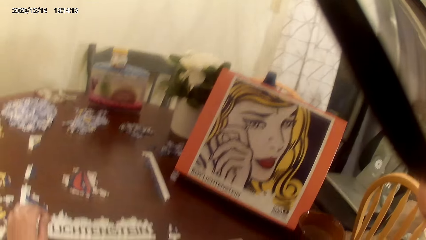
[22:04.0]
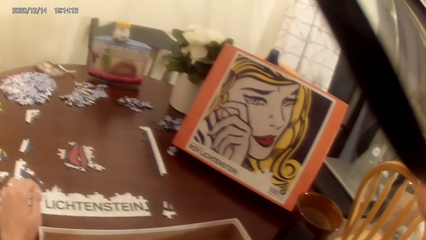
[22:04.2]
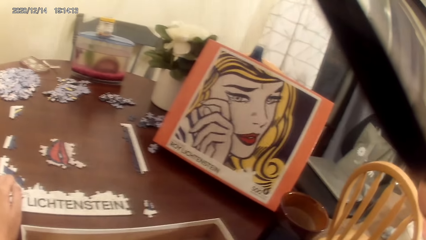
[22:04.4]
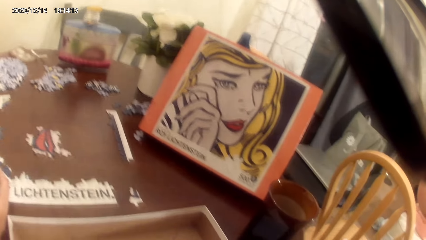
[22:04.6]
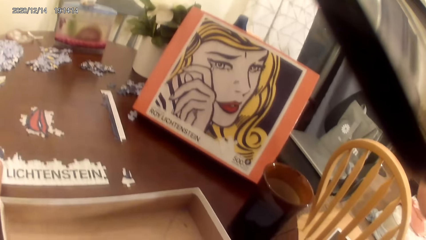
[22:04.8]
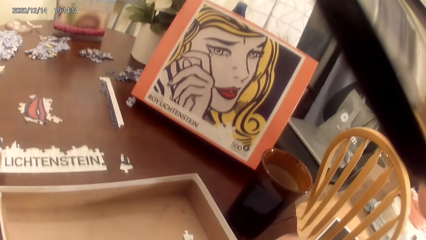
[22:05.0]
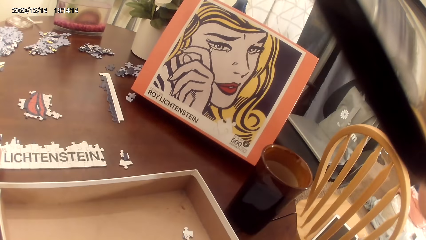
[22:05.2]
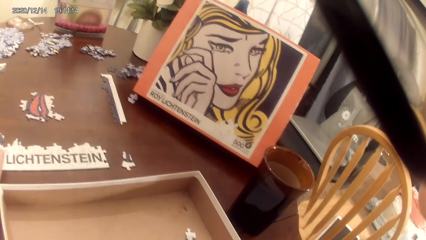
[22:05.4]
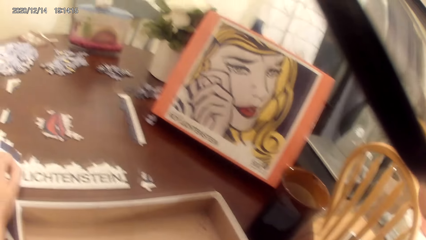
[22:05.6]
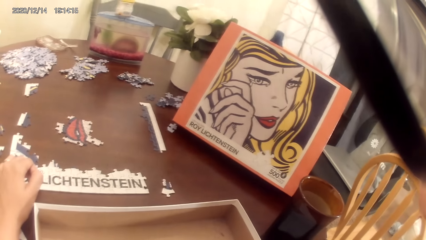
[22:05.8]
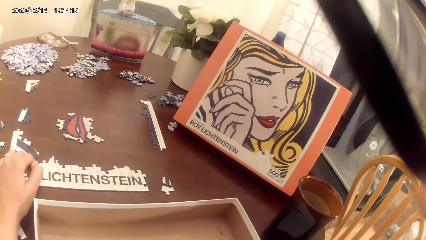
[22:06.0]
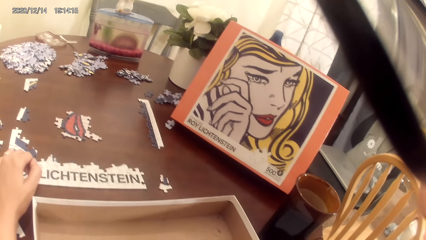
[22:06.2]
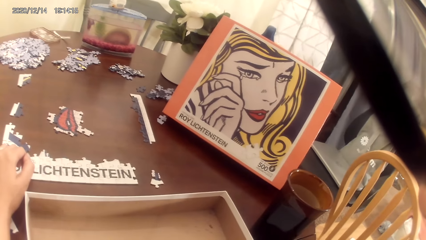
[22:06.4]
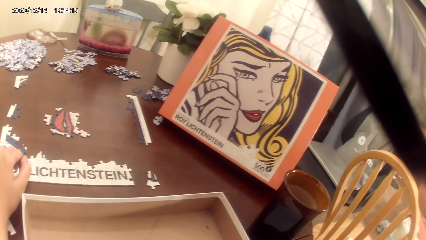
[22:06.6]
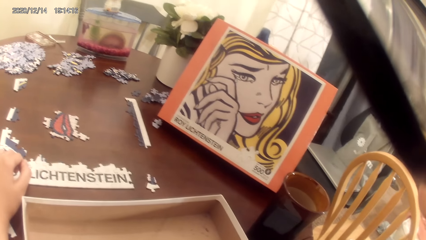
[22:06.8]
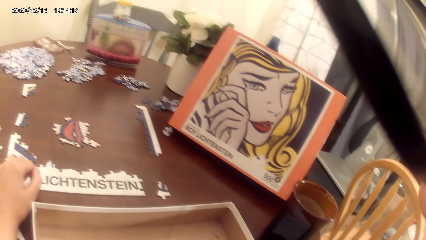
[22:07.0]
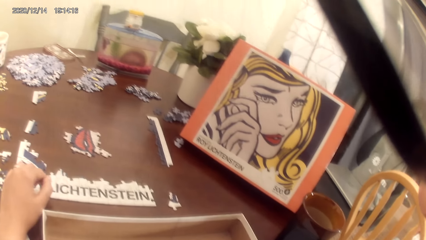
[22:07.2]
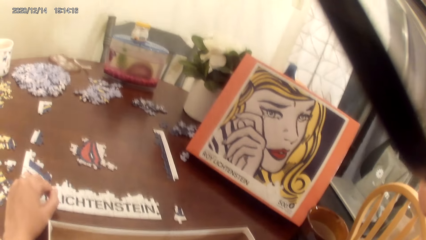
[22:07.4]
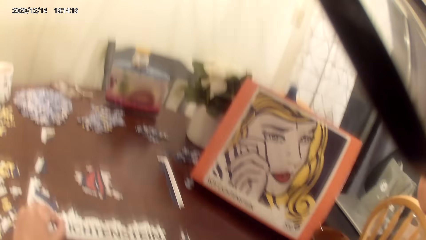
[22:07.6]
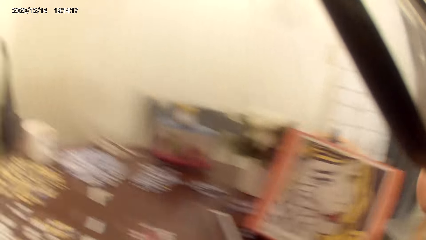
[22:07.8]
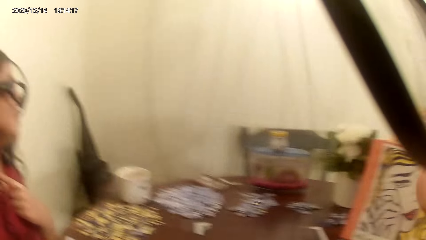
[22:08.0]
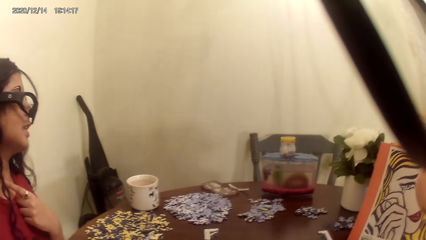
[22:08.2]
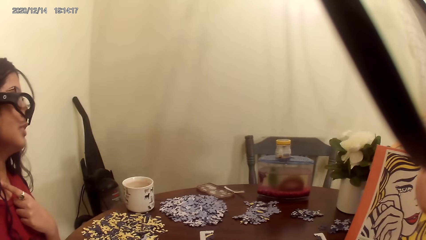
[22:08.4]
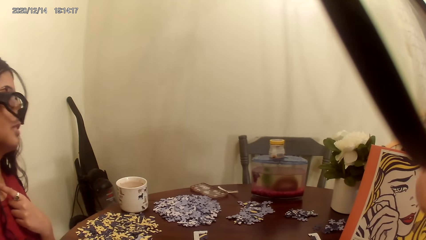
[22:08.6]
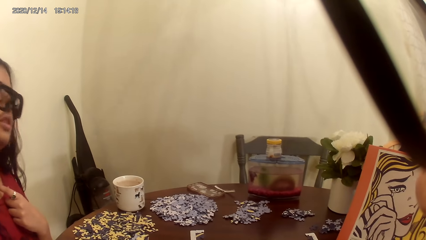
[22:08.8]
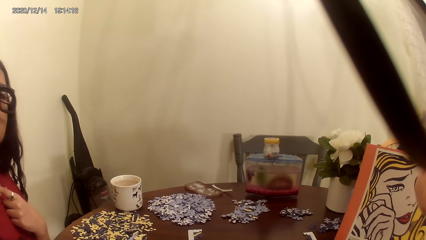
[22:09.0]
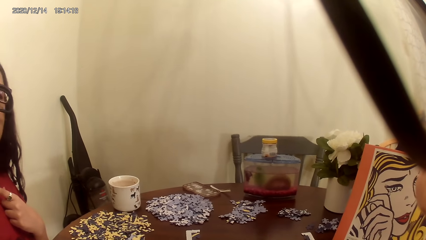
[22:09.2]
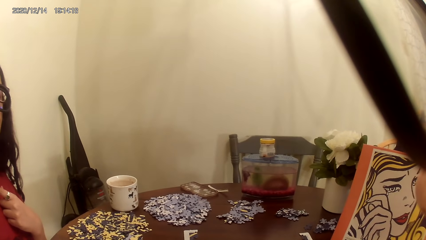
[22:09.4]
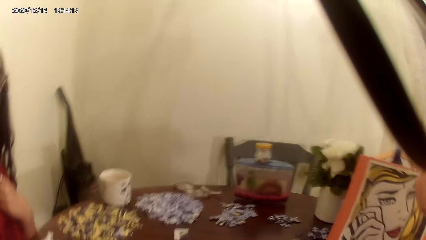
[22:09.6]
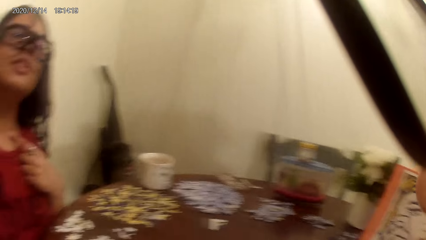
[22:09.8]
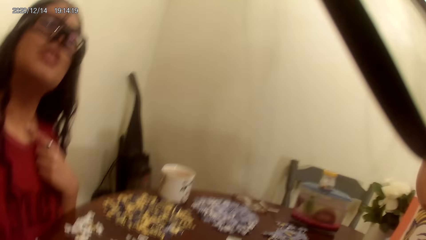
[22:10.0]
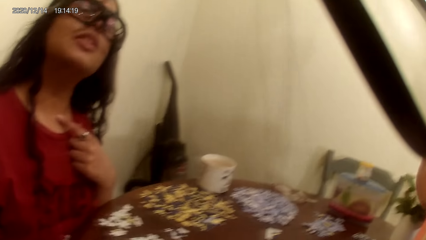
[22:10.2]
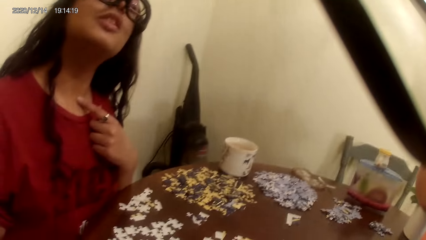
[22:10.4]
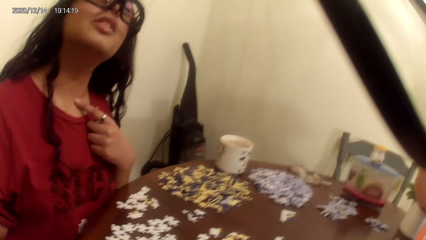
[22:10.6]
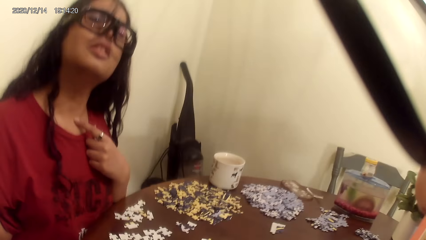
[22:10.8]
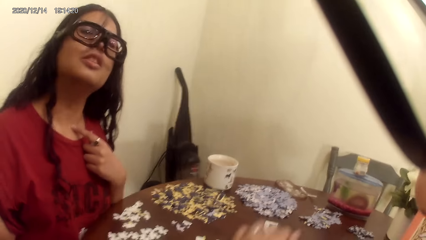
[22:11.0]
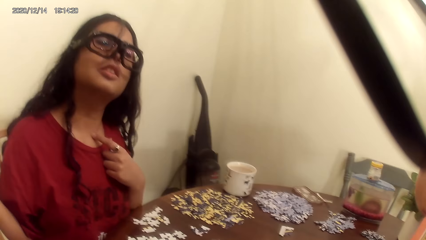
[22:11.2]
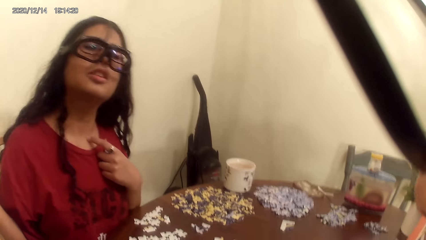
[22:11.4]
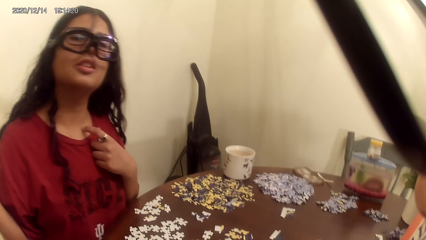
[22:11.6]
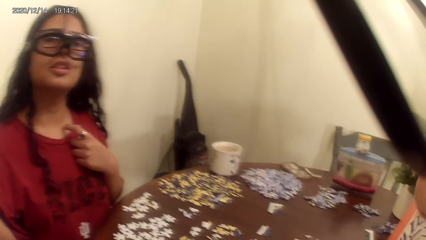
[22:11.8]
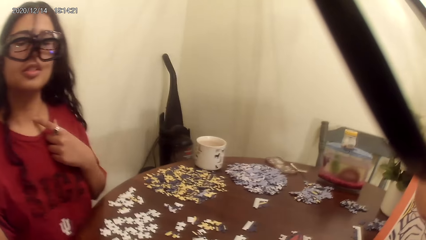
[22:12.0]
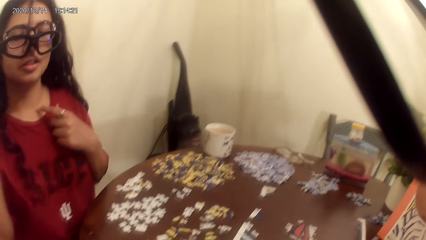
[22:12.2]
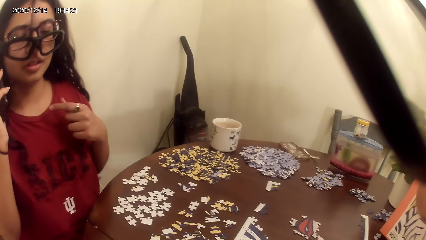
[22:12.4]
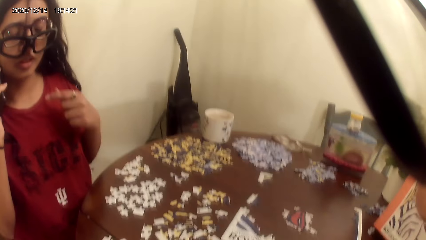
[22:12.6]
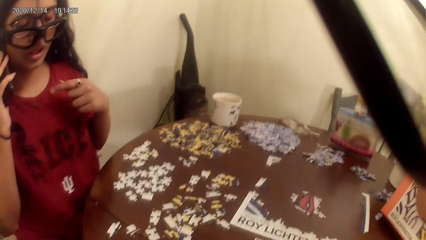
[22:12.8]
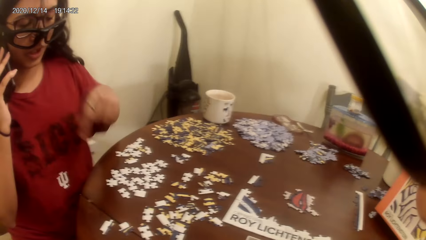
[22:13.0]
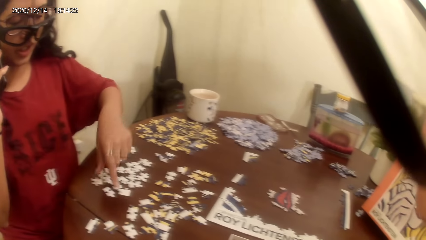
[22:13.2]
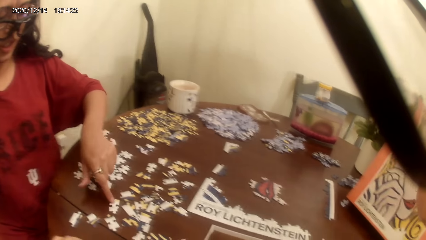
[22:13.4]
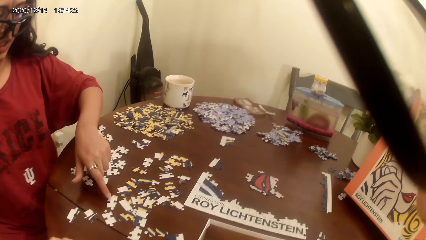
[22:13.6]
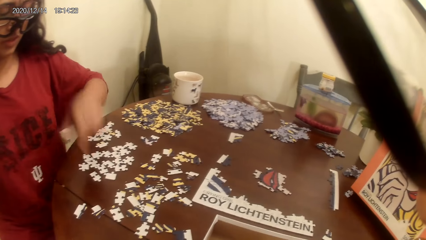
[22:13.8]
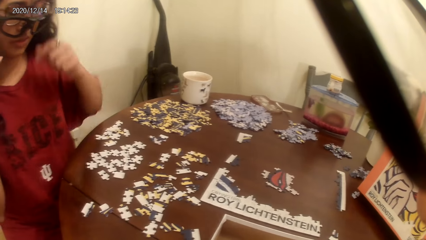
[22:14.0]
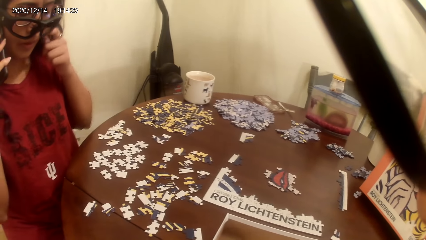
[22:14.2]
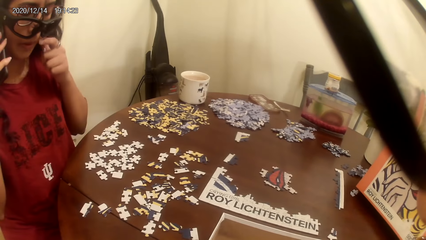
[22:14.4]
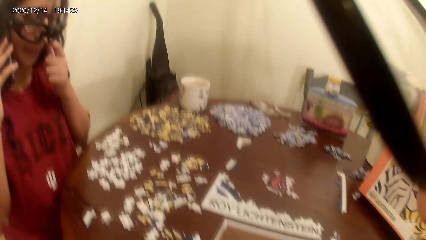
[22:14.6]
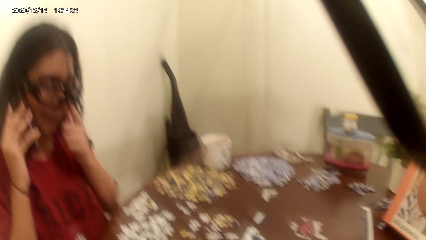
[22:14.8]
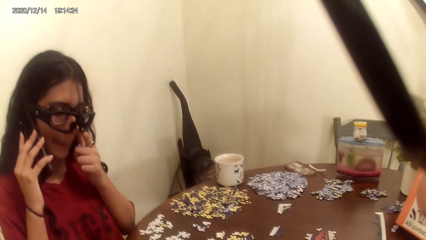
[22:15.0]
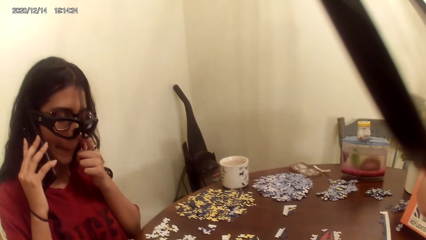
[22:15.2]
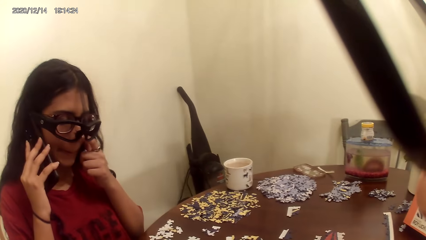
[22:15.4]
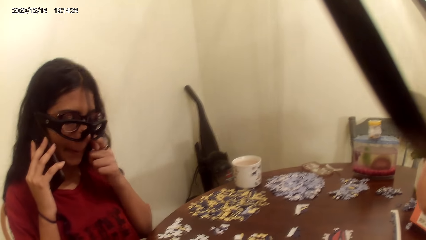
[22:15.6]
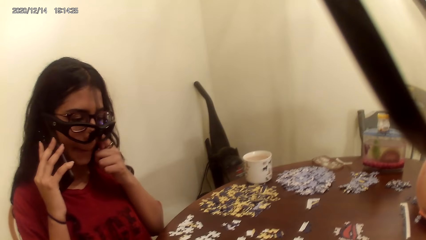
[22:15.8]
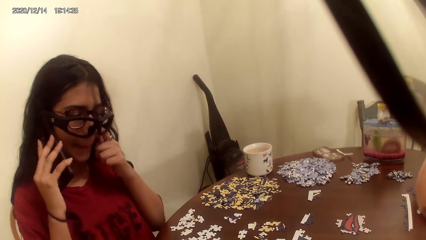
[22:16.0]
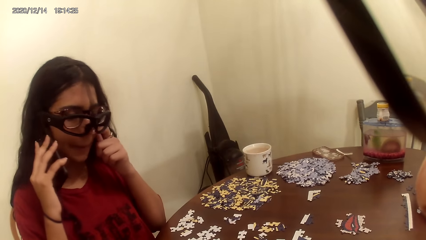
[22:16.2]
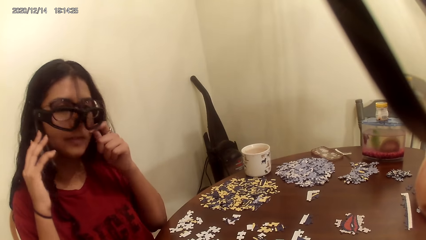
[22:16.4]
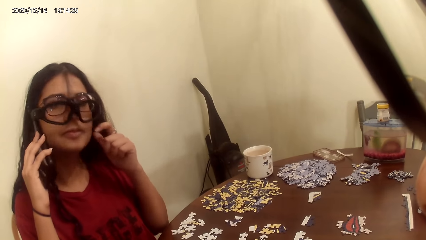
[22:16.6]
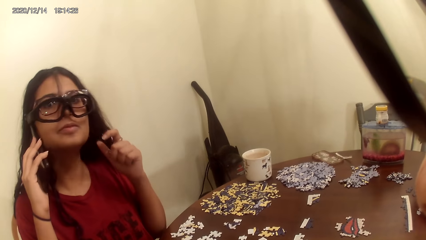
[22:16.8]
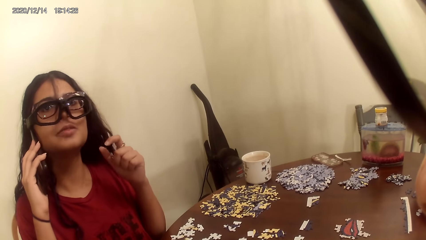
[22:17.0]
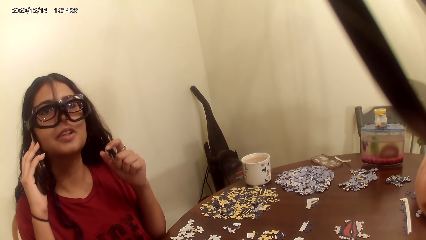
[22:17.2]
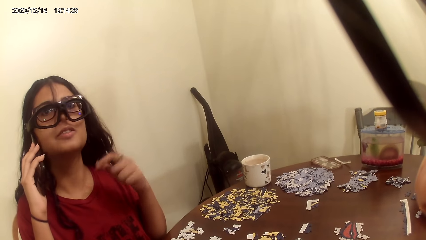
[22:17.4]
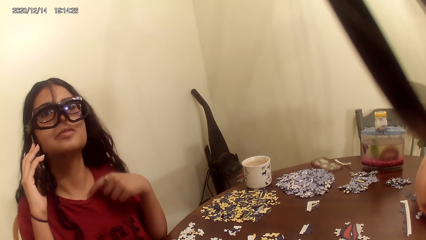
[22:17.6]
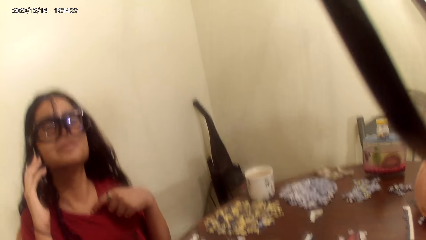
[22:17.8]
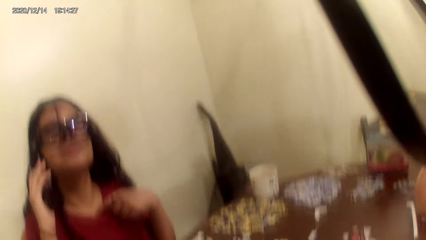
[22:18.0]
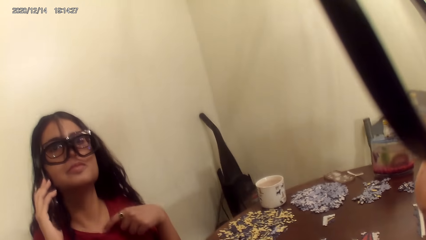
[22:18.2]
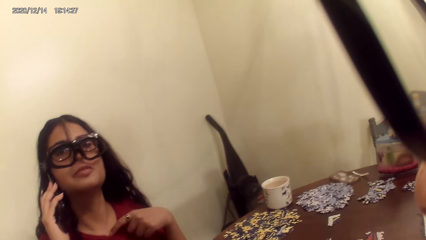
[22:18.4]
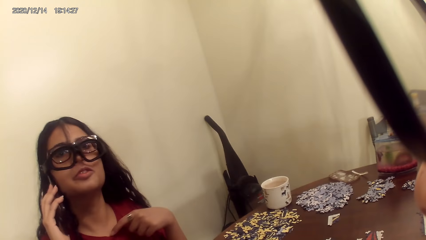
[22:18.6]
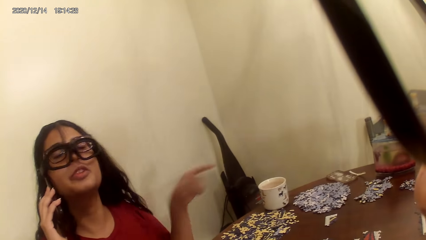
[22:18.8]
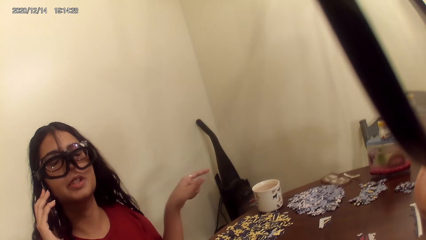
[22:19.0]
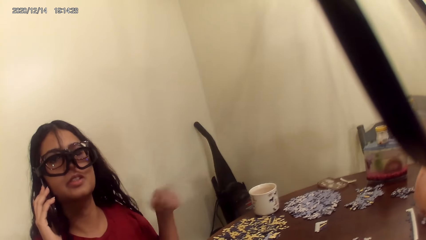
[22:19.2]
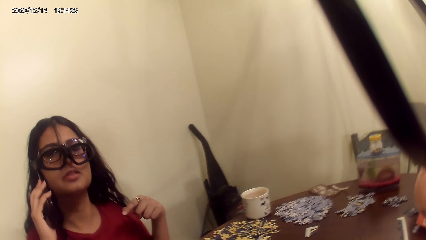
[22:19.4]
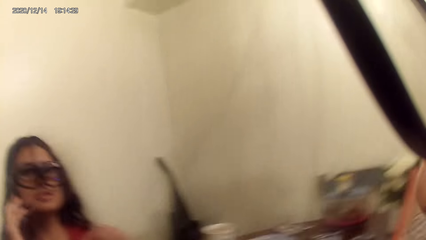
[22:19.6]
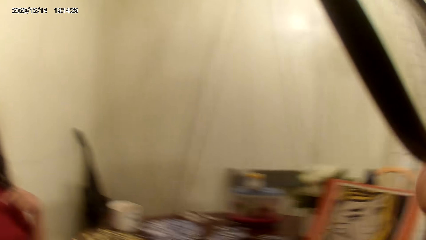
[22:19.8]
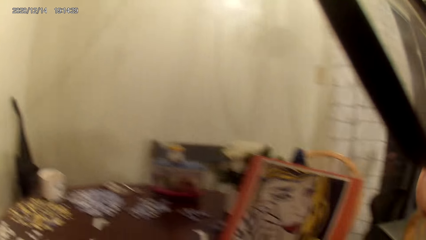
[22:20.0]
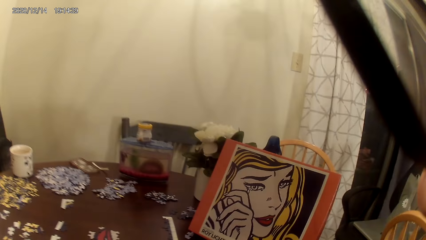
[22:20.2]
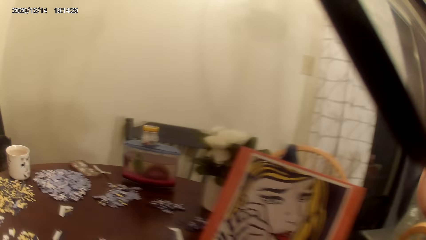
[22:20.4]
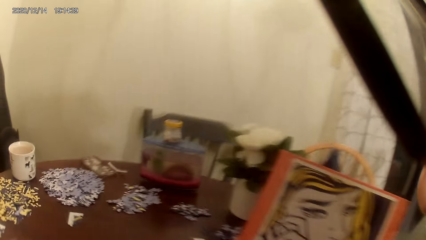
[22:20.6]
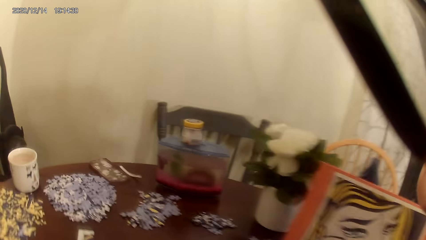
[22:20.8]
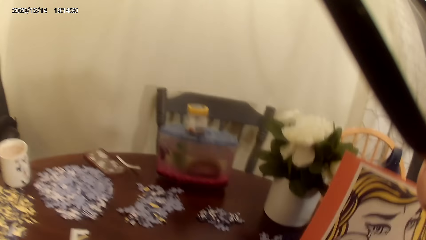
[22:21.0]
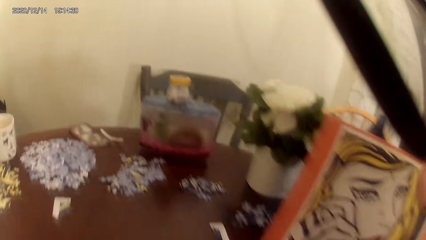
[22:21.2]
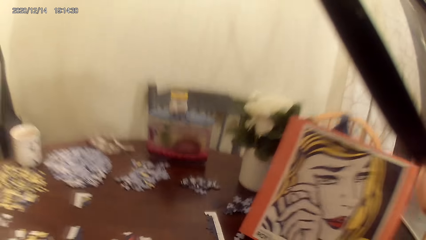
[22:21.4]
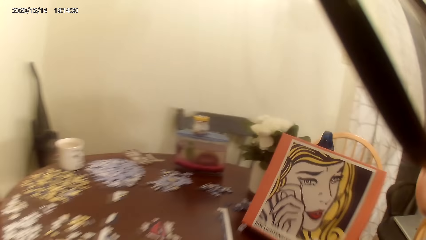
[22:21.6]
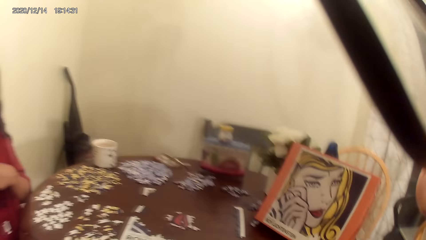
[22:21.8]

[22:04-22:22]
The camera wearer plays a jigsaw puzzle on a table. A person talks with a phone. The camera wearer dialogs with the person. The person touches a card on the cardboard. The camera wearer talks to the person.
